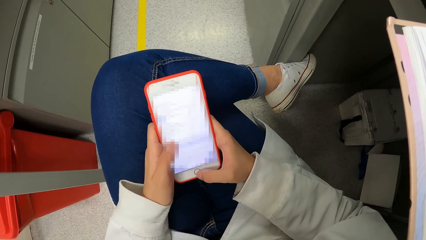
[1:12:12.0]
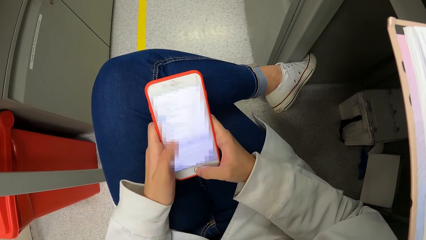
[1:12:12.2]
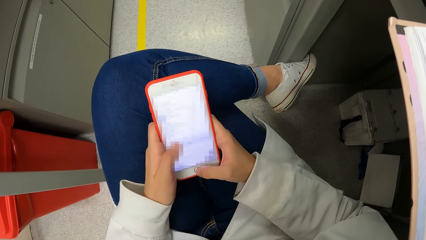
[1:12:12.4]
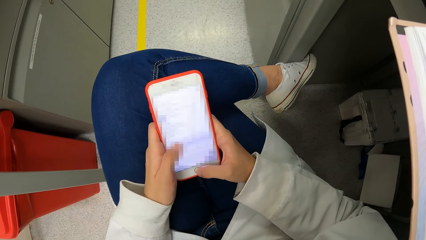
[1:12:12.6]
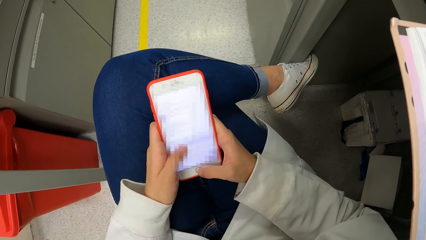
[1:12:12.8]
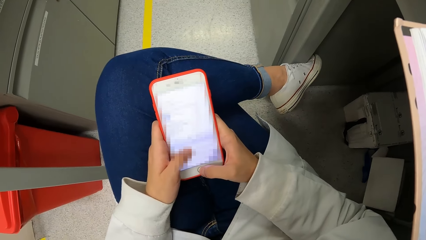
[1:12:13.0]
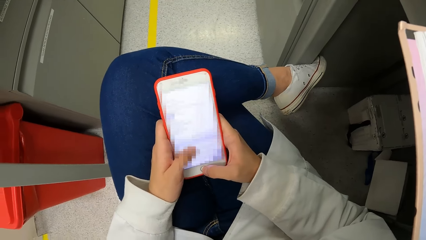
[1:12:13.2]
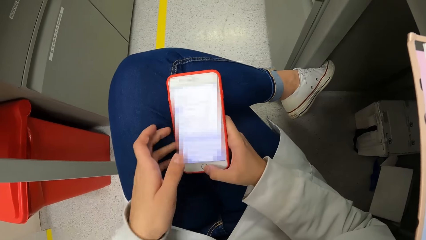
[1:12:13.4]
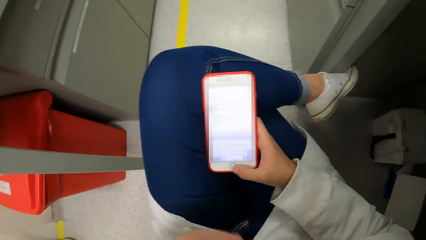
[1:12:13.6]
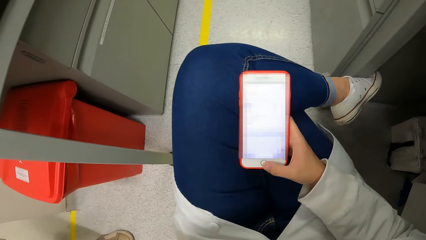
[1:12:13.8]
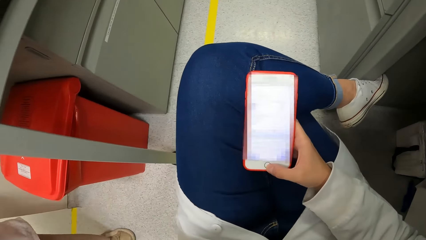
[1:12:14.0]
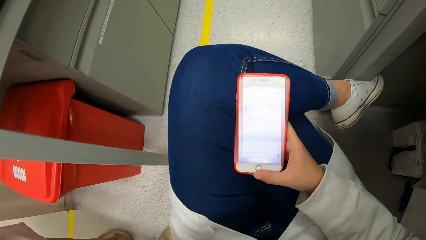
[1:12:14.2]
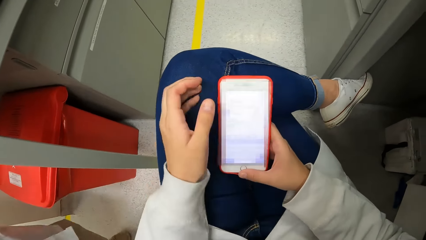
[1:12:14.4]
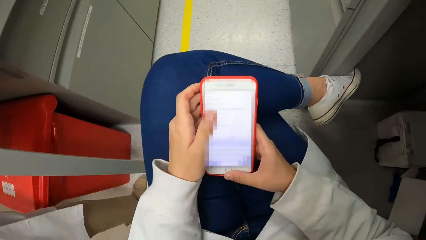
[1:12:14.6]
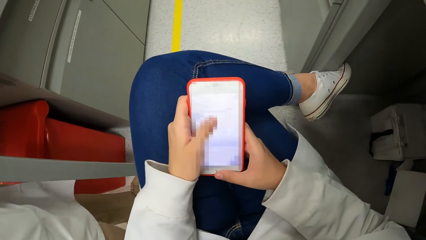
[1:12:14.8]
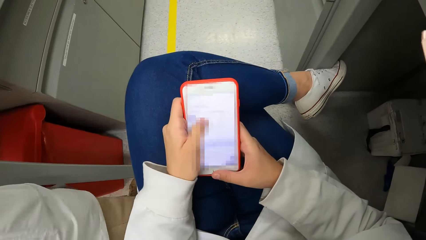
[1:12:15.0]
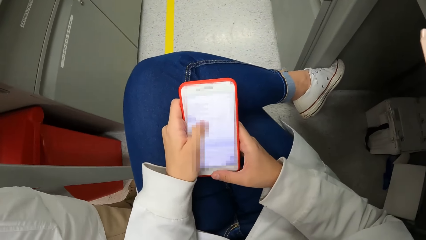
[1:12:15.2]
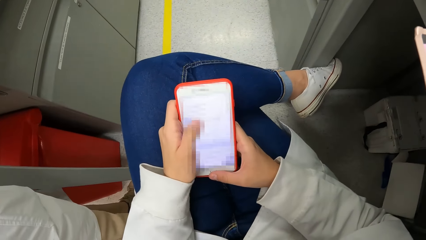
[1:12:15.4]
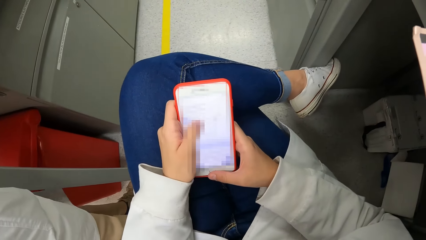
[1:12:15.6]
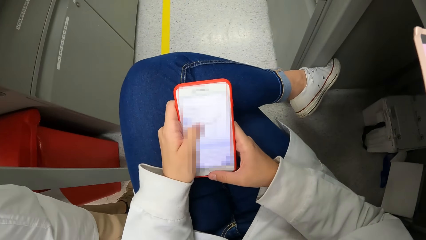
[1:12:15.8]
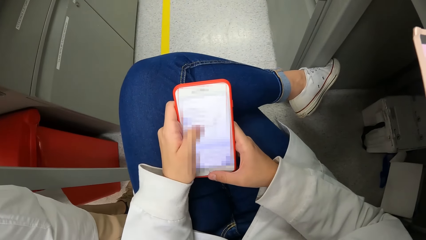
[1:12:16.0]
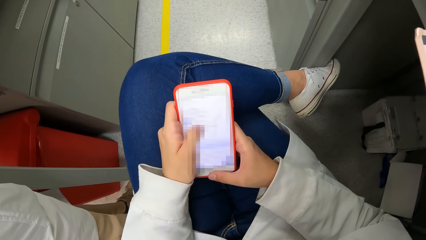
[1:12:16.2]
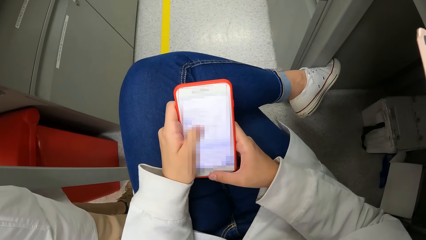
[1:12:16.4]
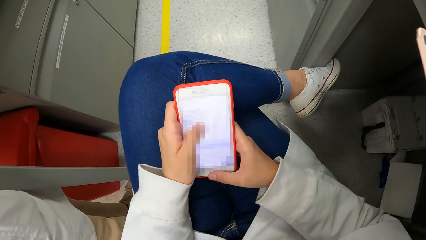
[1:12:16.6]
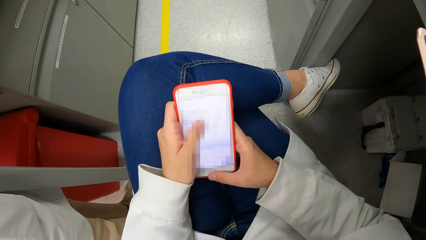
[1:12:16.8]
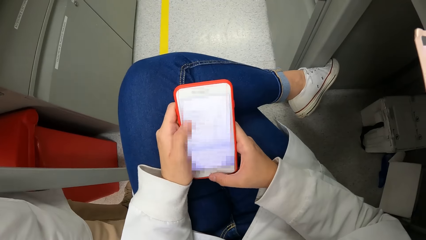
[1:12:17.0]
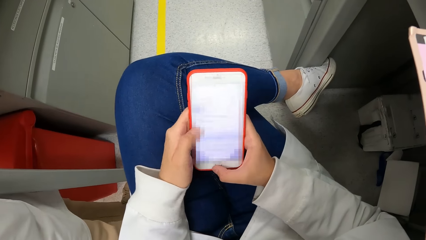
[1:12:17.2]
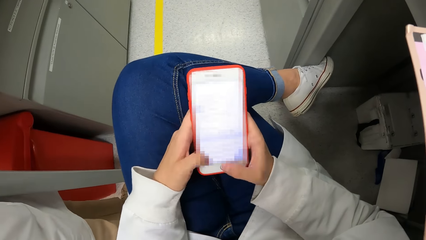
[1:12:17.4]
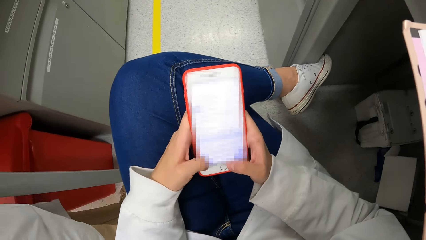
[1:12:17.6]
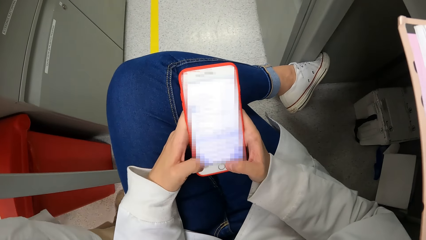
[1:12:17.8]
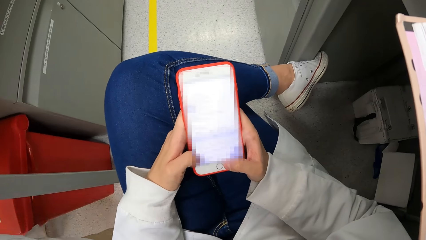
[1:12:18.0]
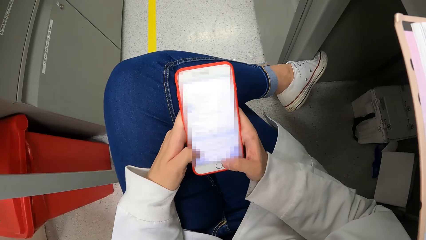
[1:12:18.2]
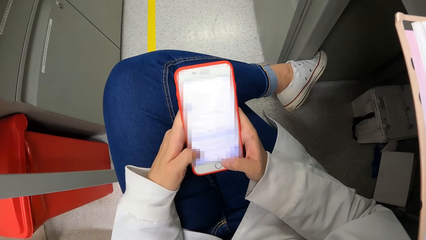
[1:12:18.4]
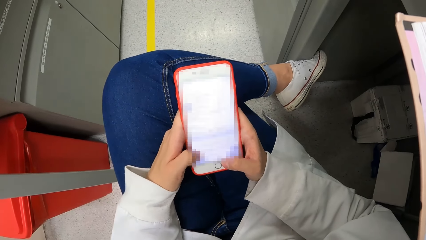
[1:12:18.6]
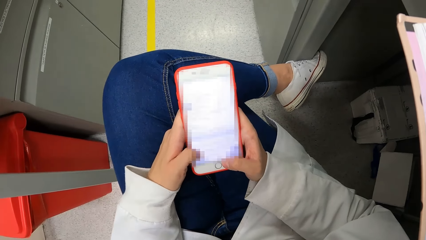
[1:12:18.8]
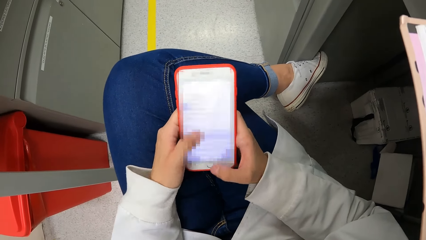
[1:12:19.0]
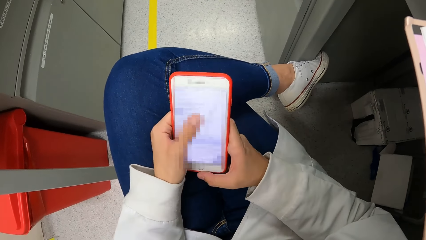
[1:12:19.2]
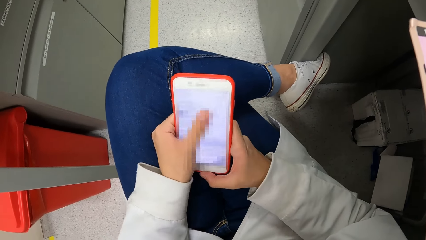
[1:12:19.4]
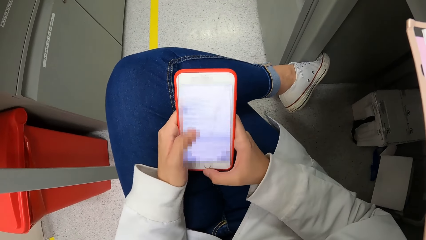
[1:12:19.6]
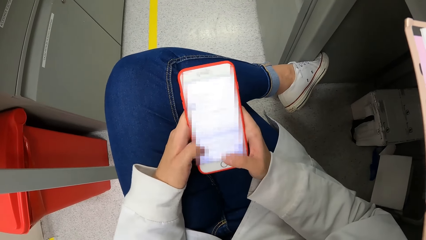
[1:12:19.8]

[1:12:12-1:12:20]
The camera wearer touches something. They use a phone.

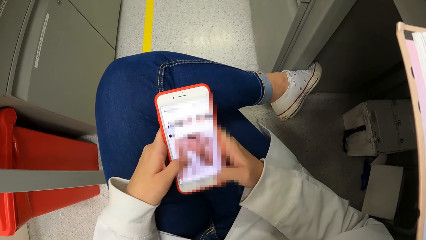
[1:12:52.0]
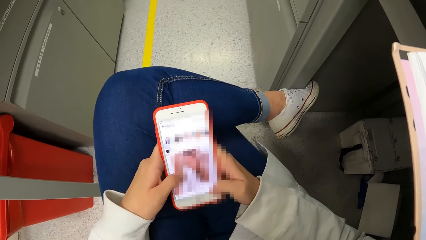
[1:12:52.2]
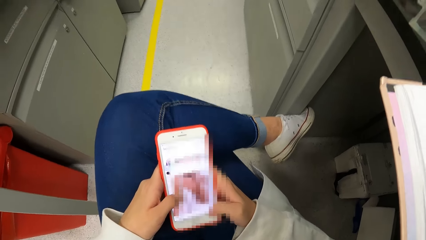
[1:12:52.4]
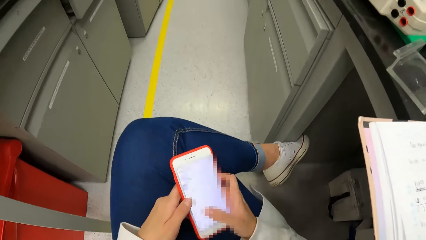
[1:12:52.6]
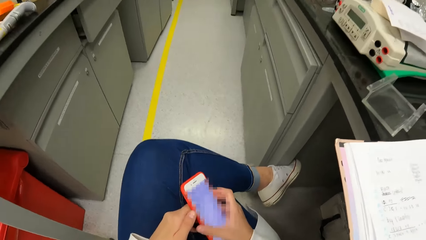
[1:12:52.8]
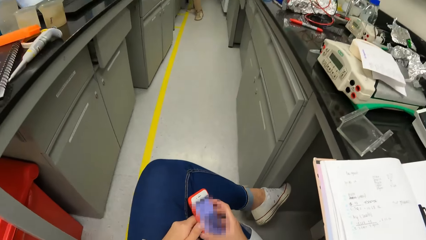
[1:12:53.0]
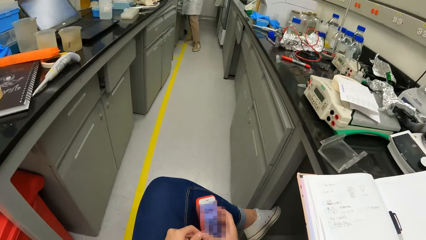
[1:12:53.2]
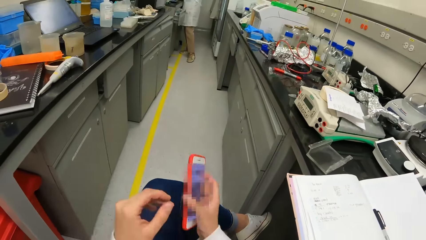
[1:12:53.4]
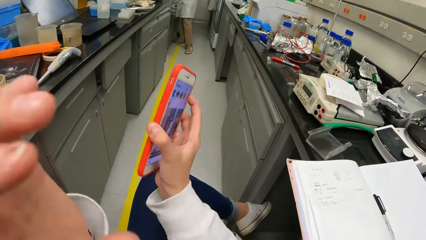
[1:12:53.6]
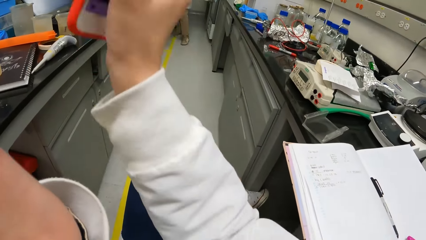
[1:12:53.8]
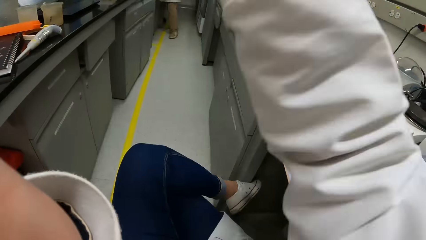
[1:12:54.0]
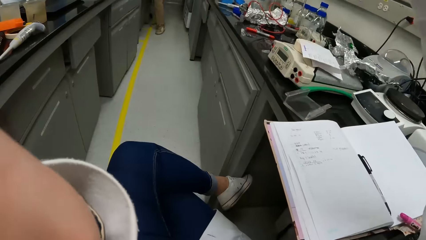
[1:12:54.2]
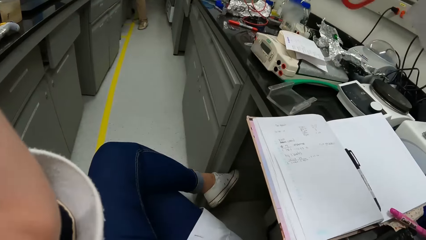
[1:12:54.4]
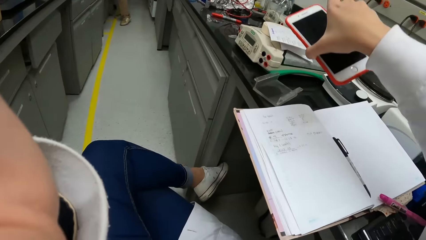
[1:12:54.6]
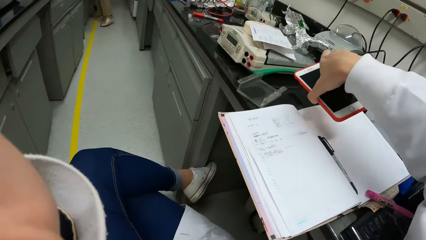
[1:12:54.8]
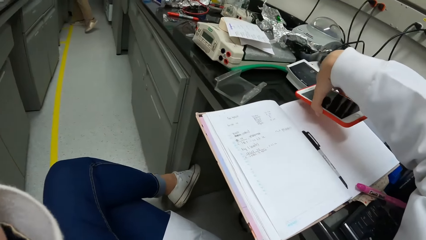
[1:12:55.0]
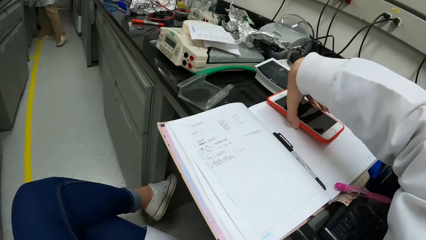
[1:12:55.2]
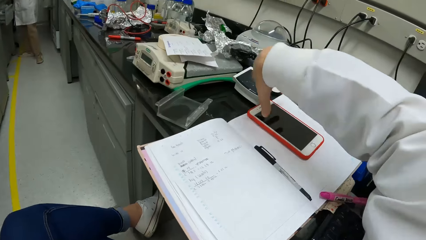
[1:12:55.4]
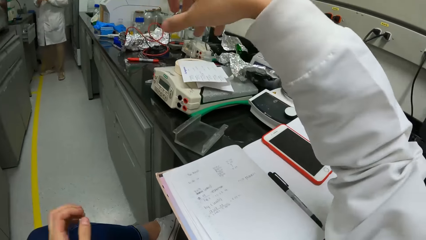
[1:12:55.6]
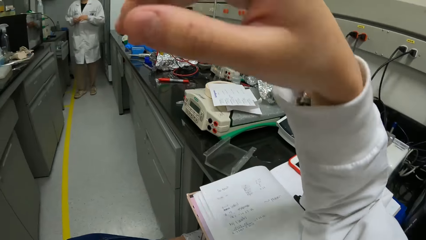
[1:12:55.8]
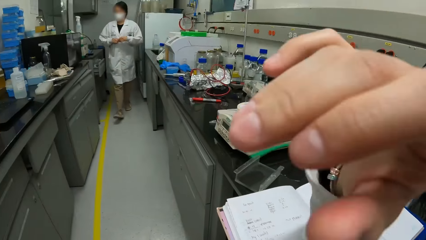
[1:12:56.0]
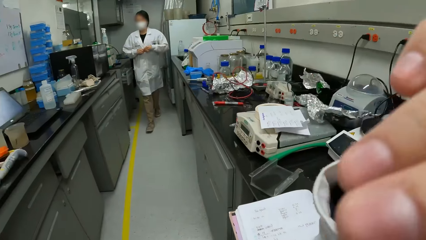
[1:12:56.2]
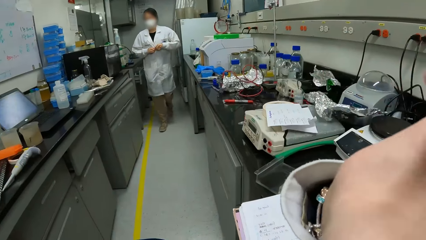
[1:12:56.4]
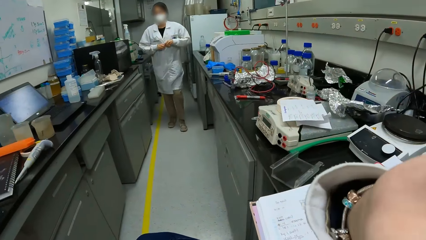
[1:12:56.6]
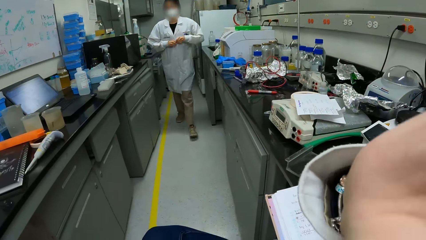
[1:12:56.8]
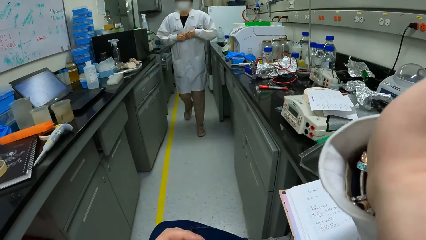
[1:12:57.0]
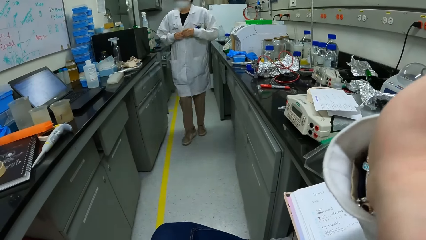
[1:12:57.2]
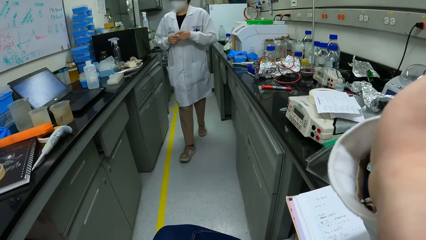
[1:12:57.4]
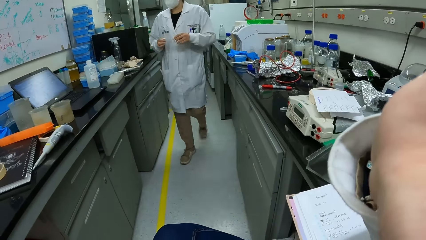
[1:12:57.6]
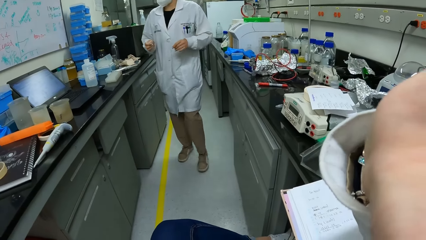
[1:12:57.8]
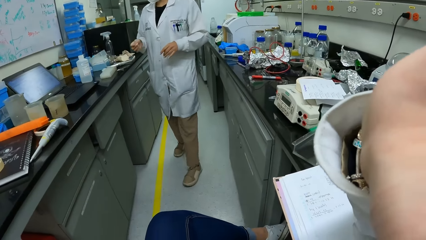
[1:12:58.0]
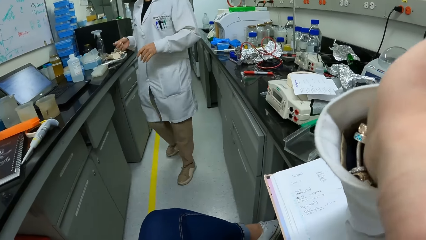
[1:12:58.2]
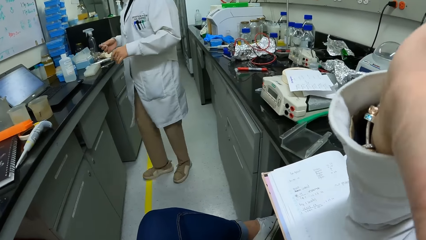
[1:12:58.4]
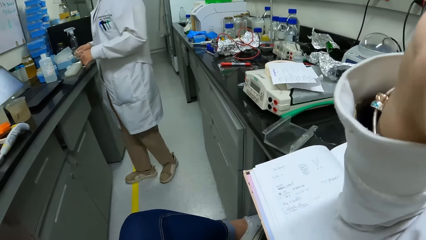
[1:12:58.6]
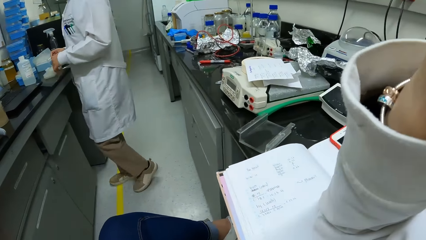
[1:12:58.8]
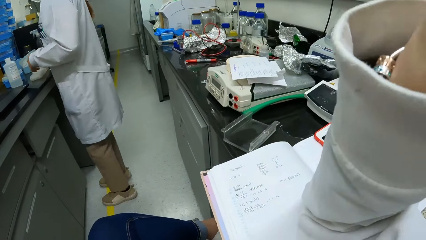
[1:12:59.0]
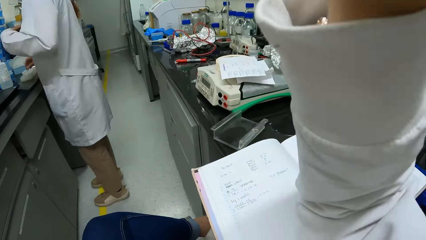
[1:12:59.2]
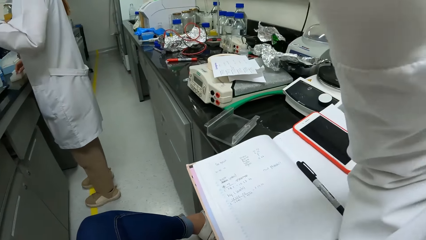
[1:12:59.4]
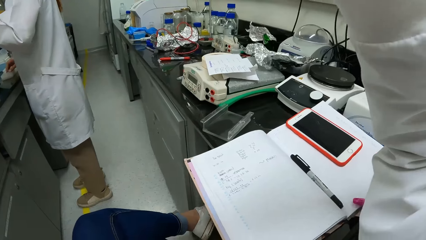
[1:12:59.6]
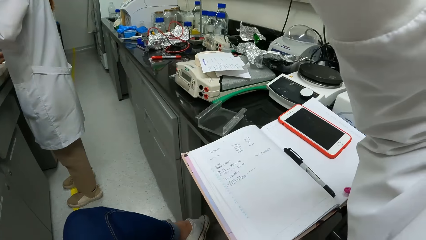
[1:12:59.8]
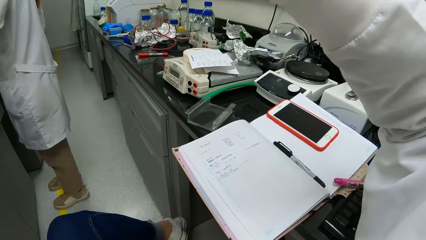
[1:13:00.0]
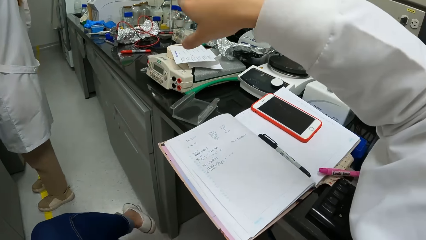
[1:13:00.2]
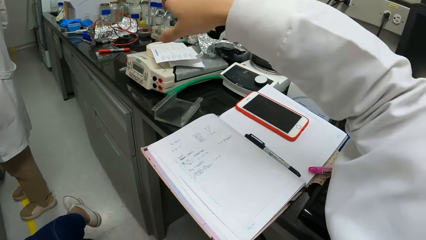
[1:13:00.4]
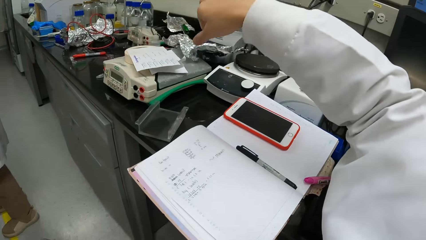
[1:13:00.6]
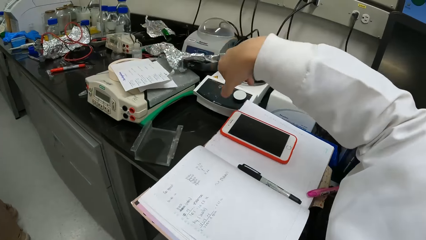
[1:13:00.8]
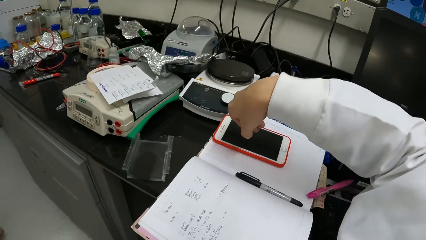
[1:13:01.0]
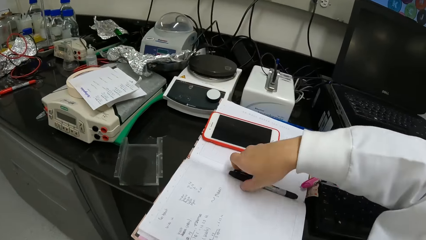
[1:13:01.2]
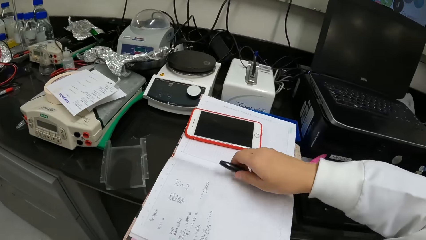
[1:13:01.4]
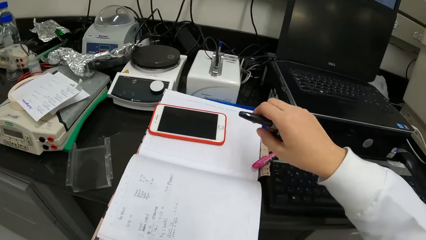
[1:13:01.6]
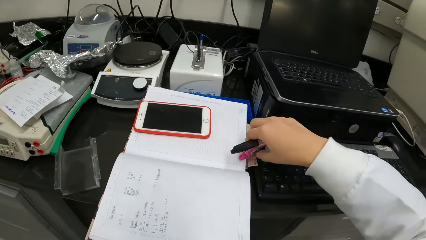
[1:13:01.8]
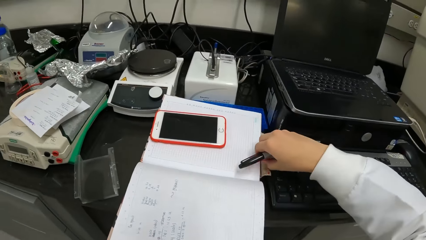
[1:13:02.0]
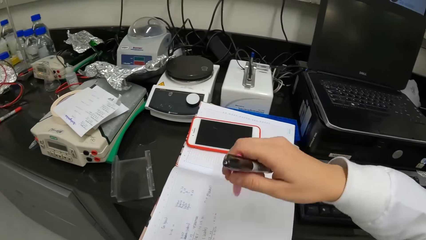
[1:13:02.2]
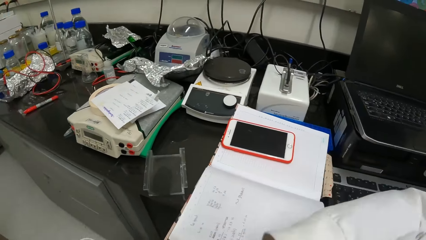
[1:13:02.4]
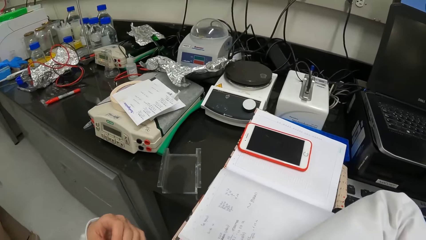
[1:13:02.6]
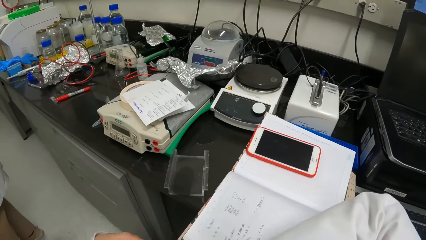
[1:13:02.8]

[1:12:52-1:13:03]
The camera wearer touches something. They adjust the camera. They put the phone on top of the book on the table. They touch something. They adjust the camera. They pick up the pens. They exchange the pens on hands.
